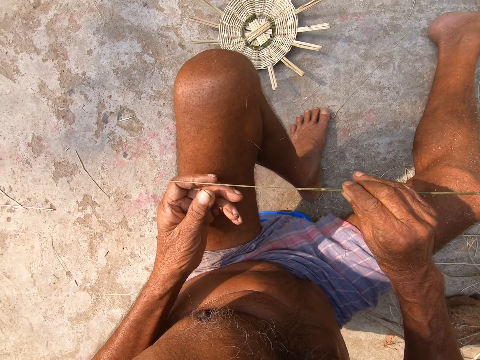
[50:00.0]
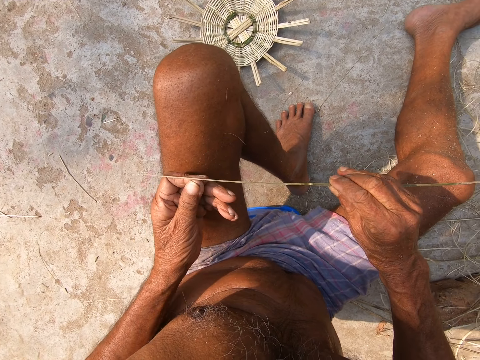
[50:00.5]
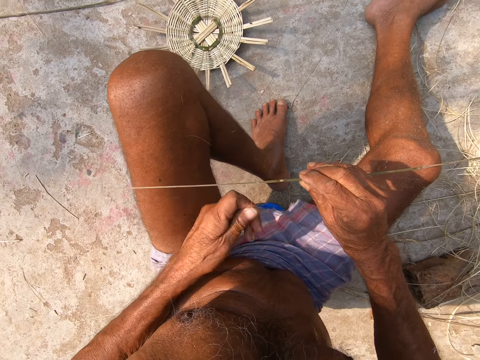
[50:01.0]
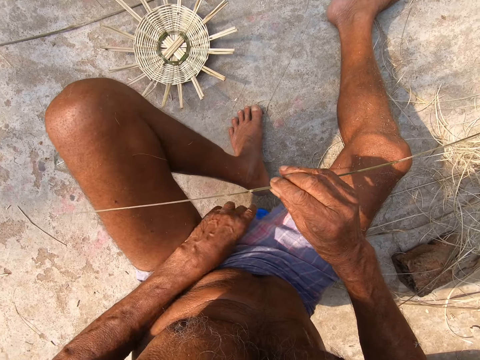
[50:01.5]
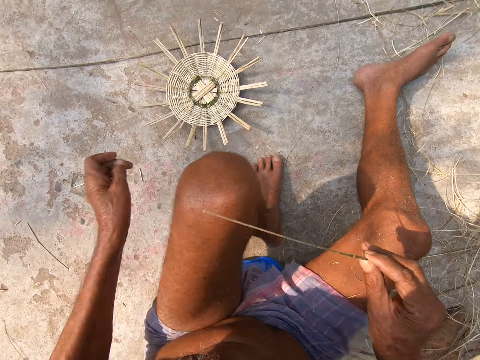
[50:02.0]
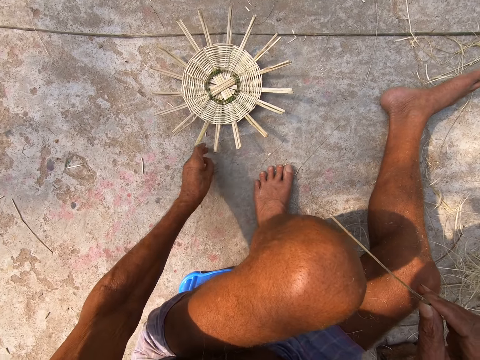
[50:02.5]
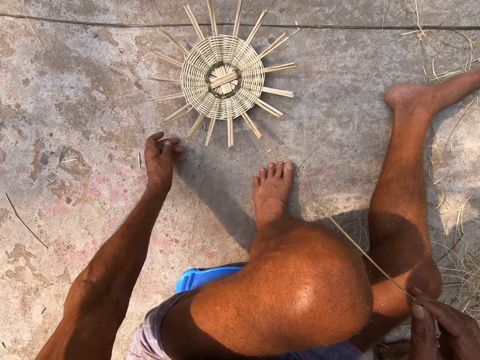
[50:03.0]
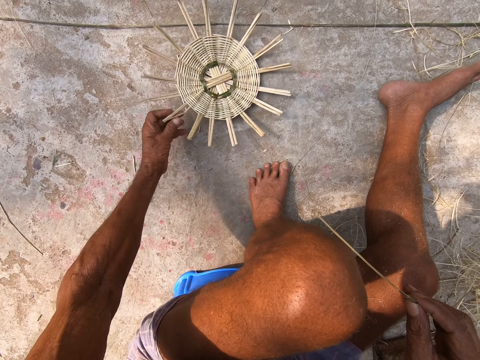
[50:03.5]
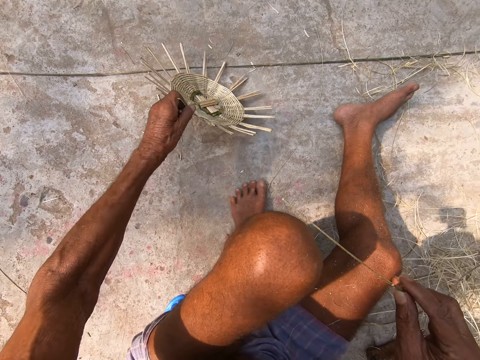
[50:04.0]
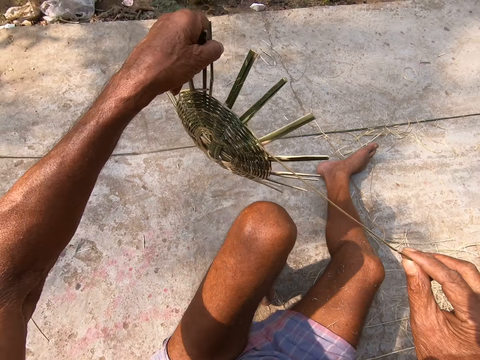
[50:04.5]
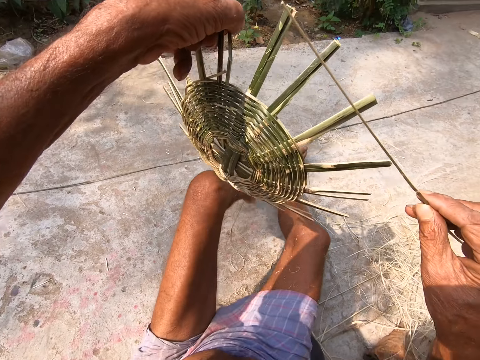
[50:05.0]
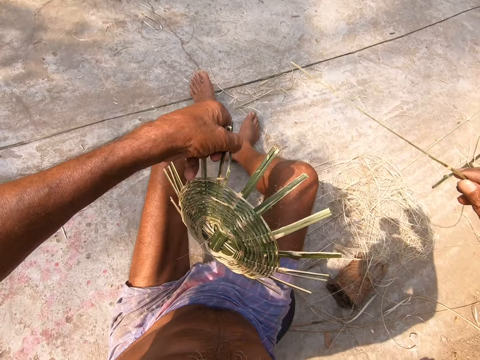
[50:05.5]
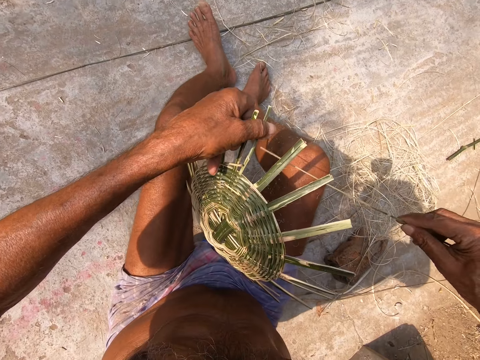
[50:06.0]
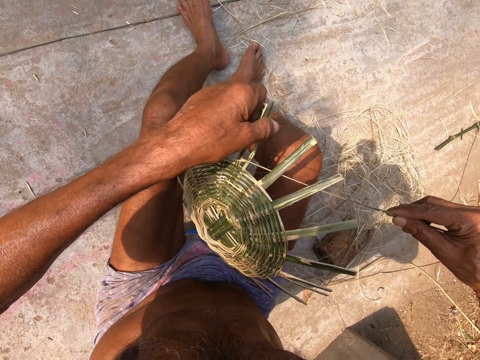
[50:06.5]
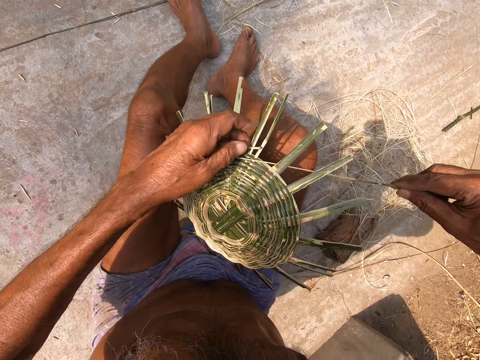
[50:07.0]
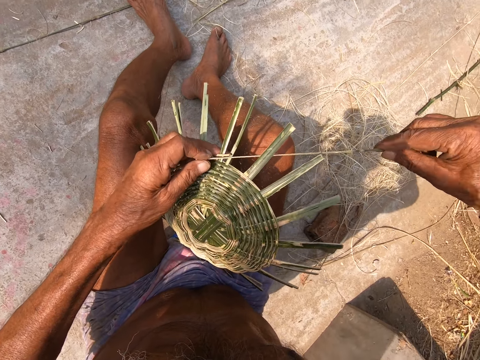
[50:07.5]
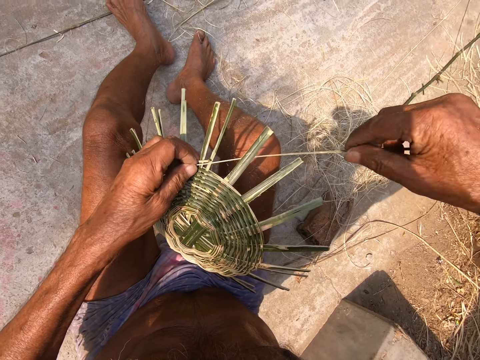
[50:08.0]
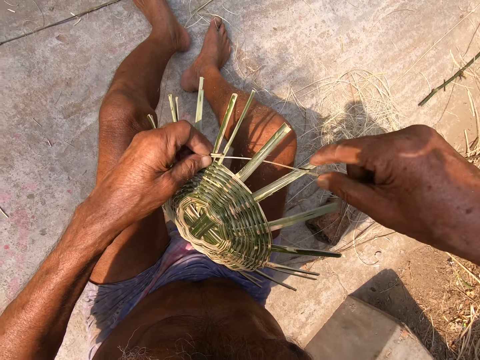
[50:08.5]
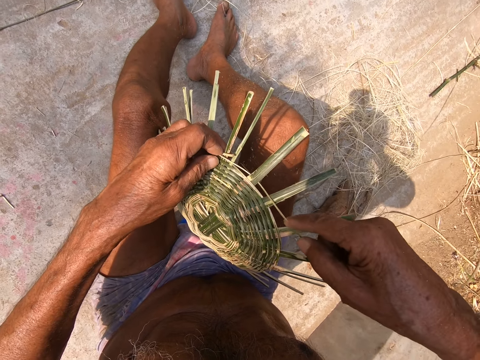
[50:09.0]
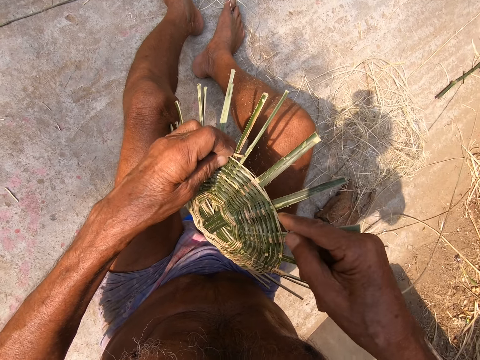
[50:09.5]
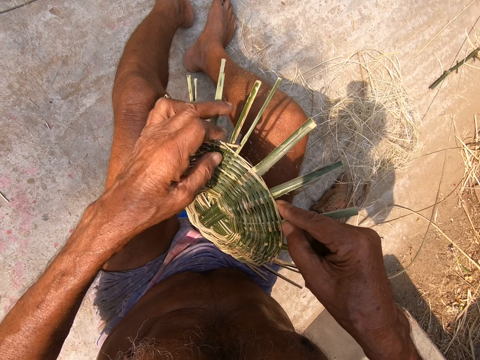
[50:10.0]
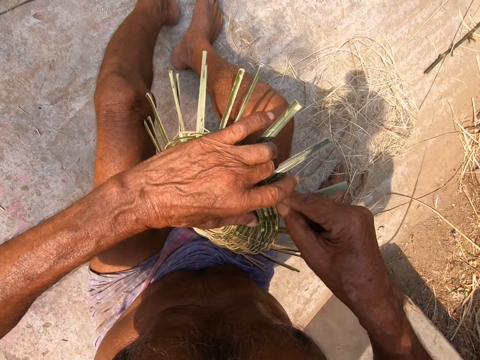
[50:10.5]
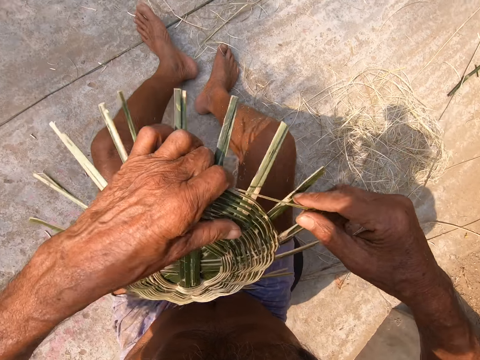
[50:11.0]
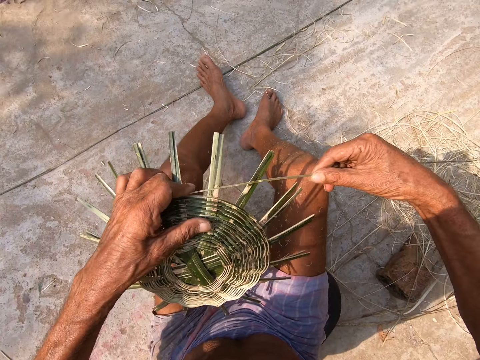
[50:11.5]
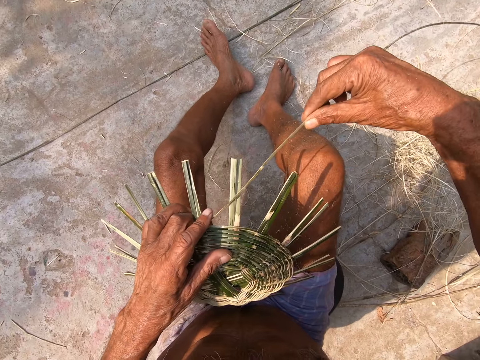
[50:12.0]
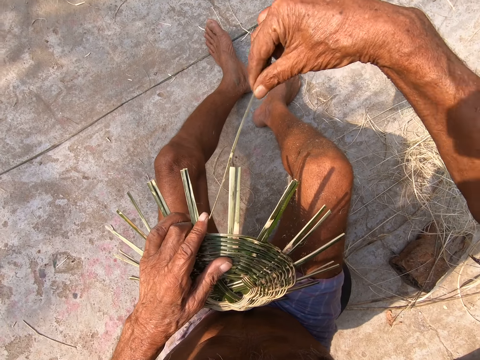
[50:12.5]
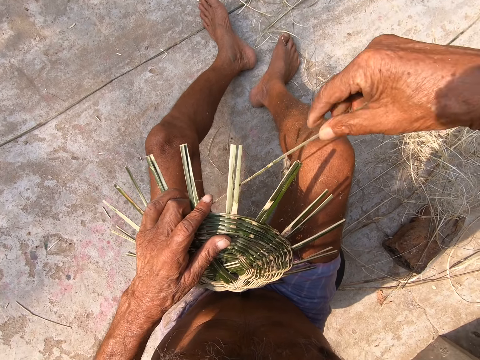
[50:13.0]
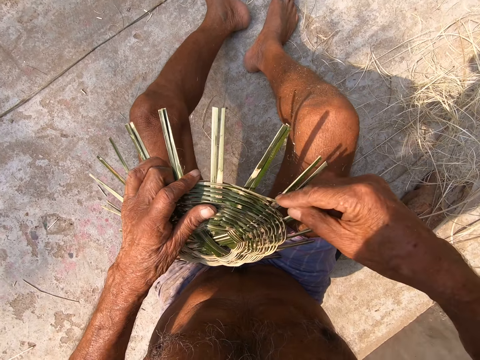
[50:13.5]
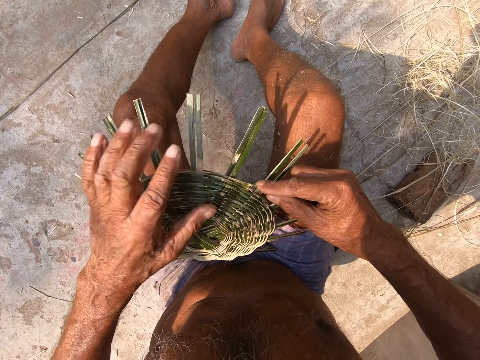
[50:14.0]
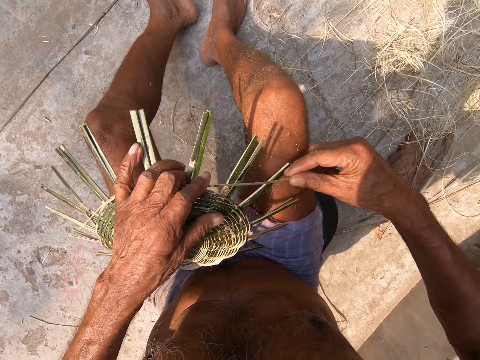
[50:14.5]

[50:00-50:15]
The camera wearer pulls a shaving on the cane with his left hand. He examines the stick. He picks a basket base from the ground with his left hand. He places the basket base onto his lap. He weaves the basket base with the cane in his right hand.

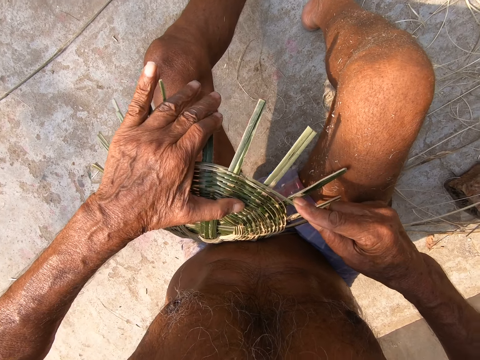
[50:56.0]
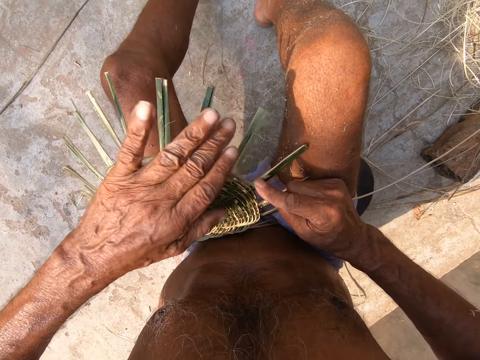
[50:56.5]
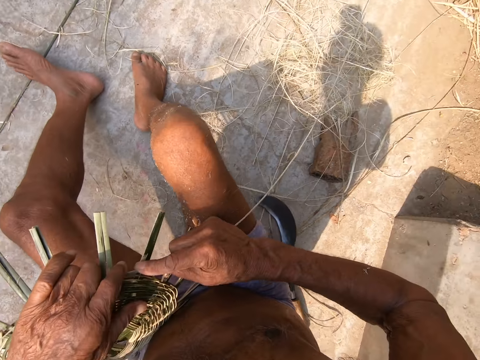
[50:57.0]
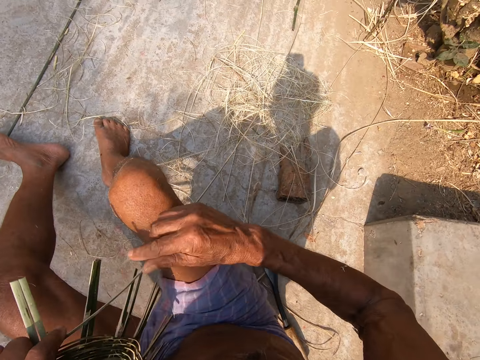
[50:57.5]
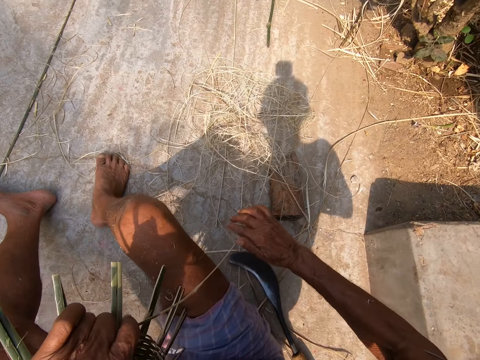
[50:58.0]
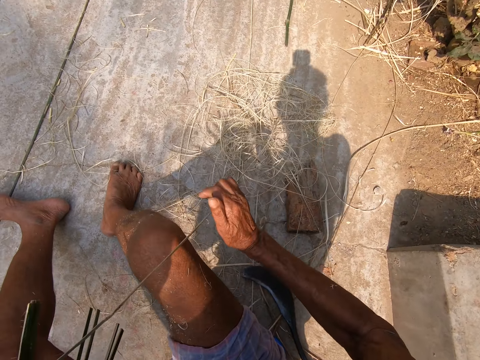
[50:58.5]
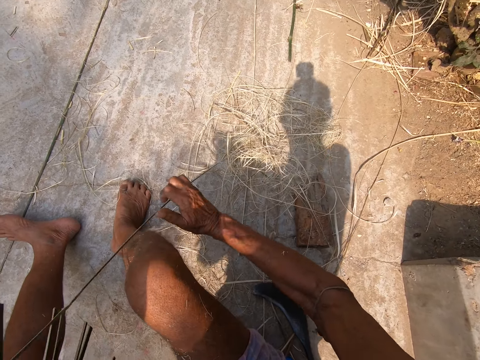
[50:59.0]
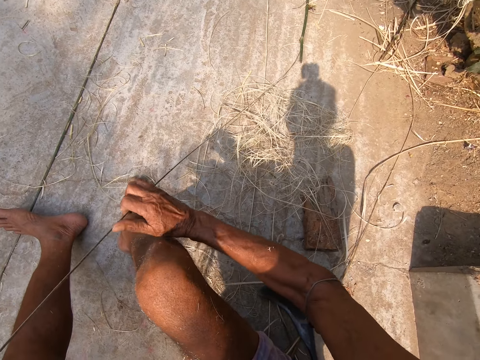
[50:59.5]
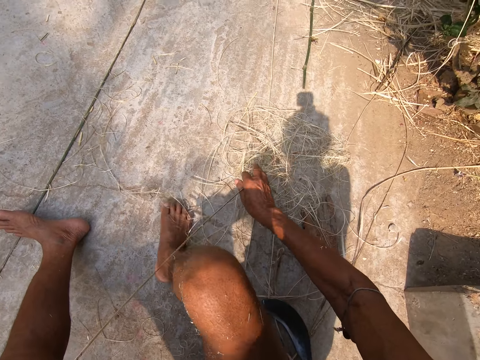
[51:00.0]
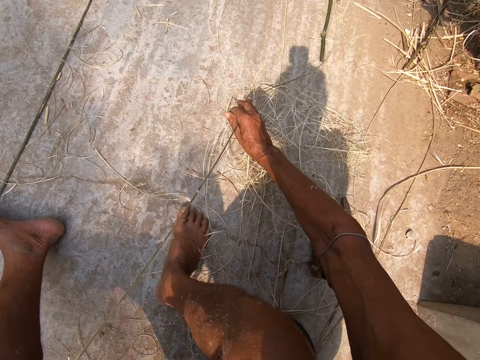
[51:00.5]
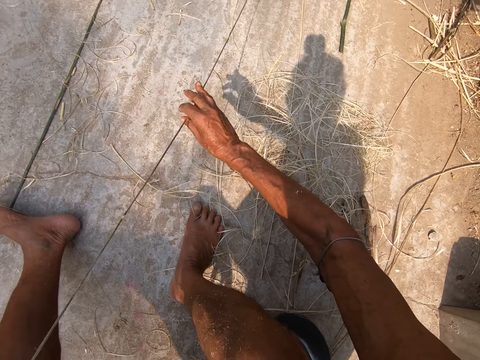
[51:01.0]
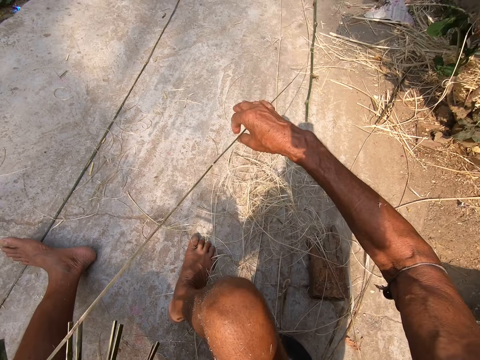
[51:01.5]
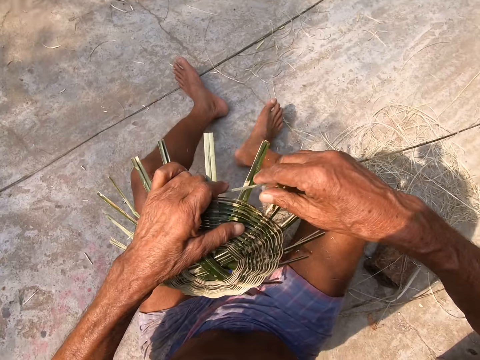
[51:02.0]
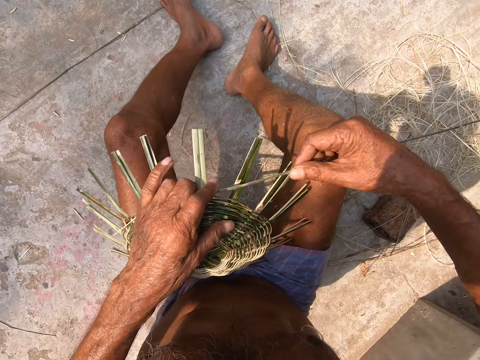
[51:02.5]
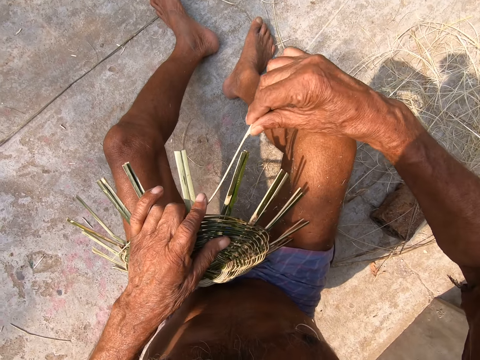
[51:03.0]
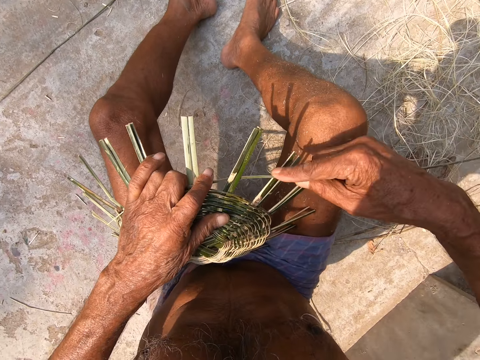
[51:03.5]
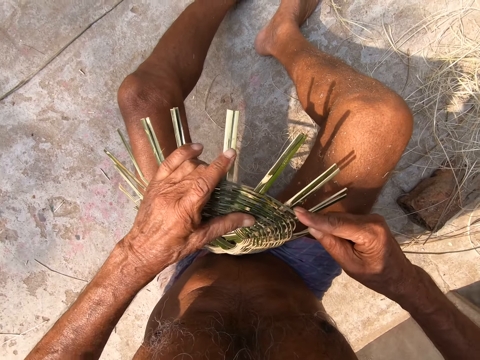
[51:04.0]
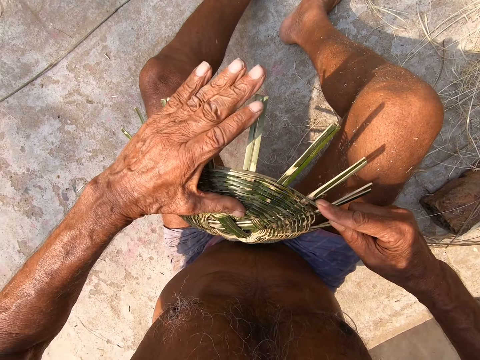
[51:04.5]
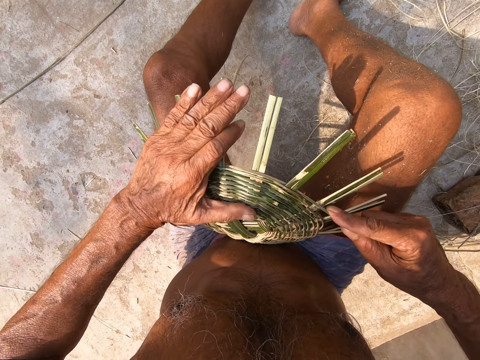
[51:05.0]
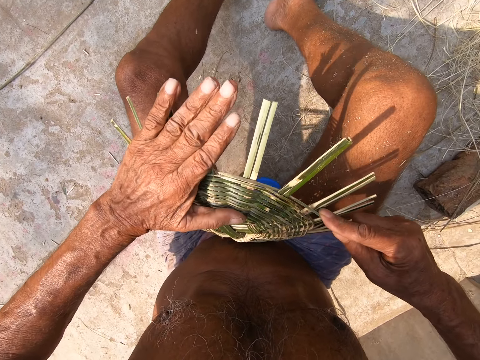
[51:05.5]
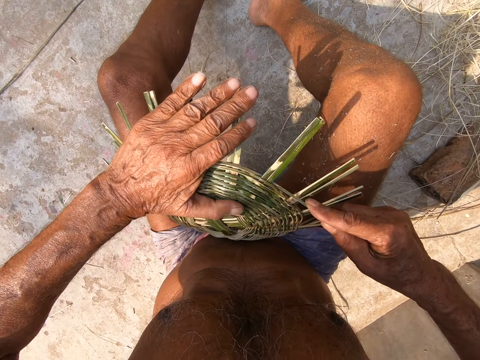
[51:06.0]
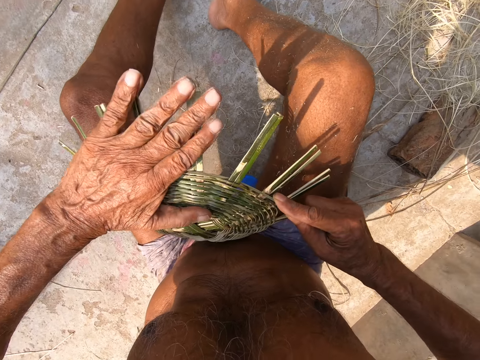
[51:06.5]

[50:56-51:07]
The camera wearer adjusts the cane with his right hand. He weaves the basket base with the cane in his right hand.
